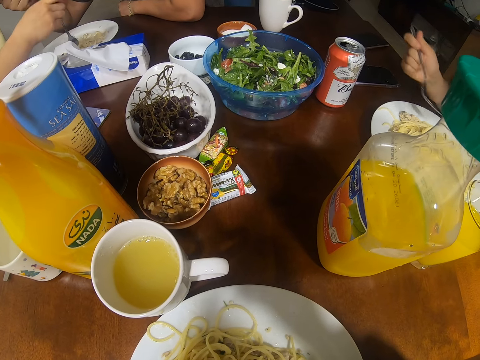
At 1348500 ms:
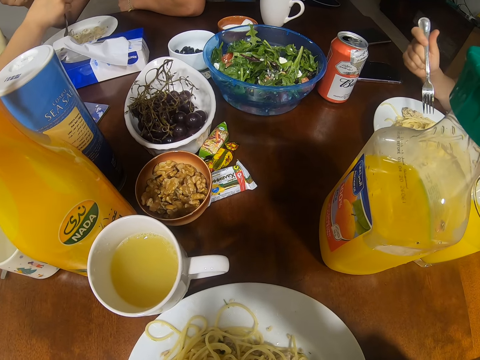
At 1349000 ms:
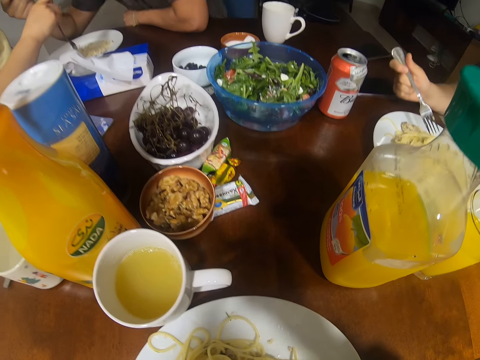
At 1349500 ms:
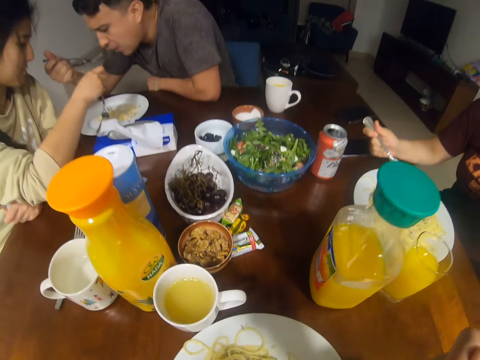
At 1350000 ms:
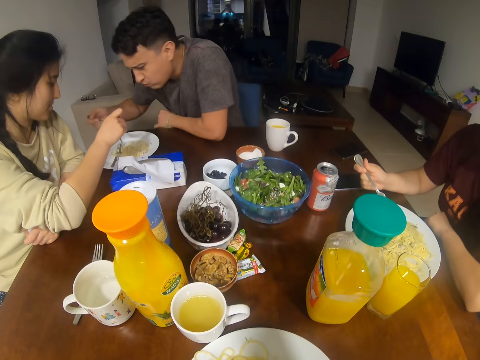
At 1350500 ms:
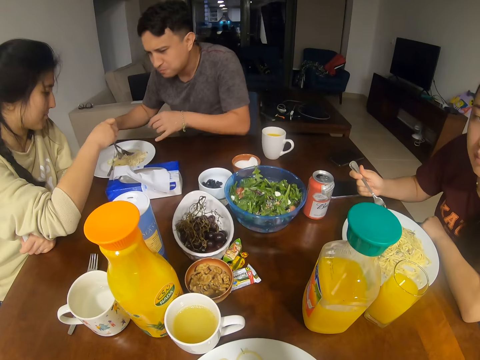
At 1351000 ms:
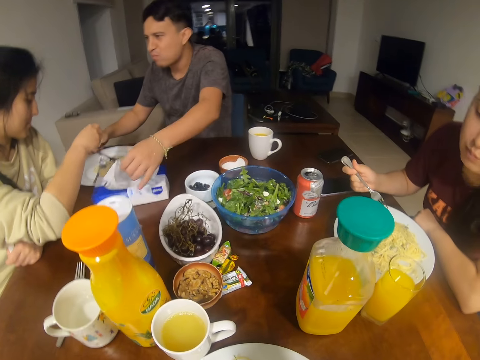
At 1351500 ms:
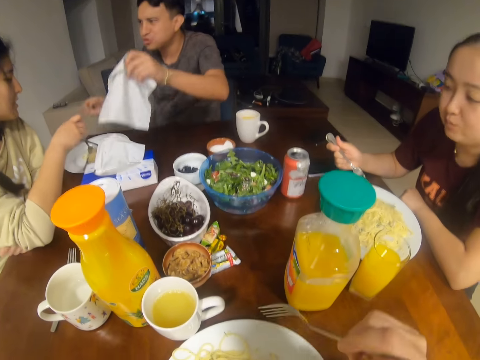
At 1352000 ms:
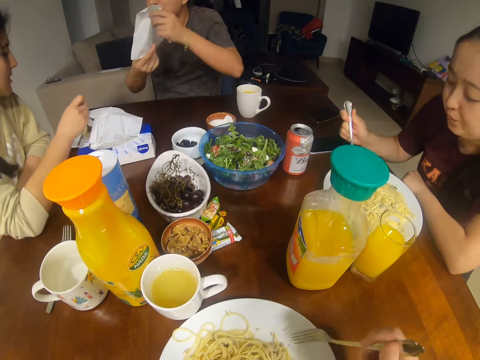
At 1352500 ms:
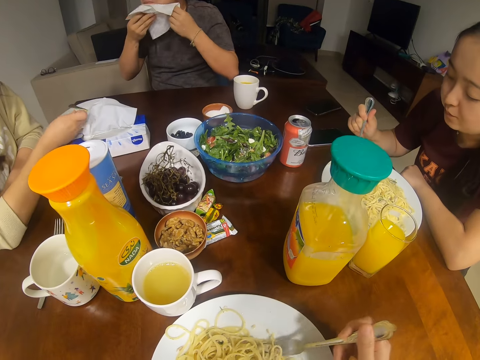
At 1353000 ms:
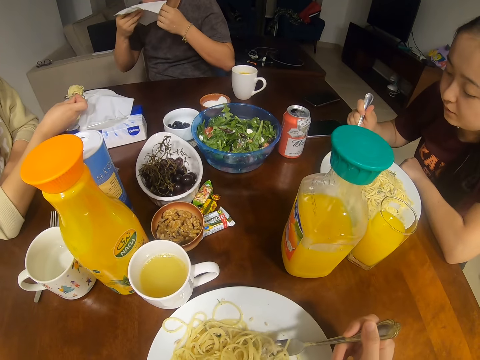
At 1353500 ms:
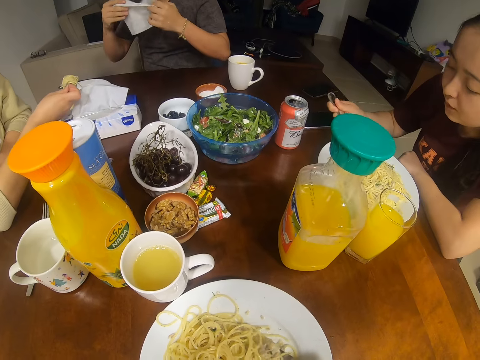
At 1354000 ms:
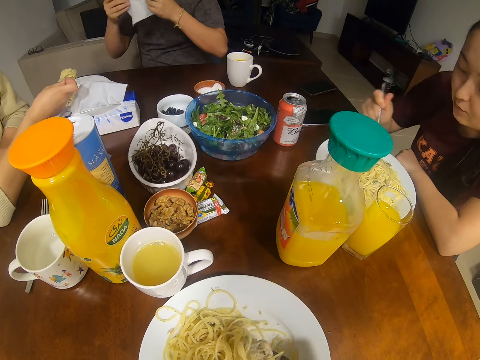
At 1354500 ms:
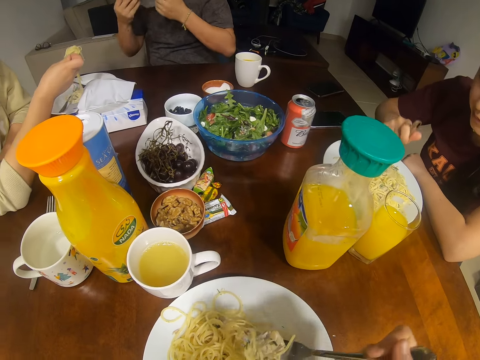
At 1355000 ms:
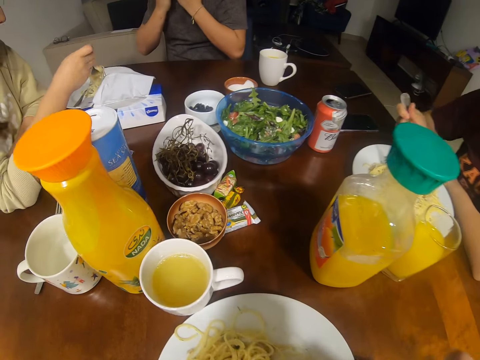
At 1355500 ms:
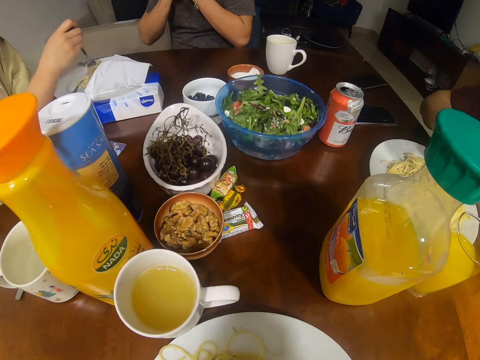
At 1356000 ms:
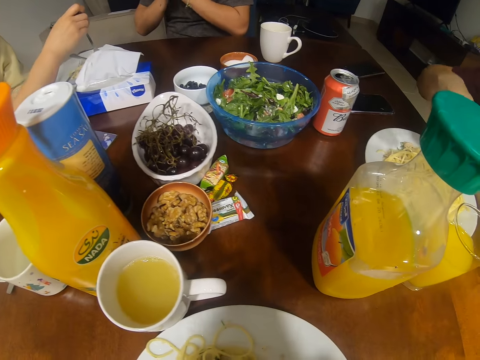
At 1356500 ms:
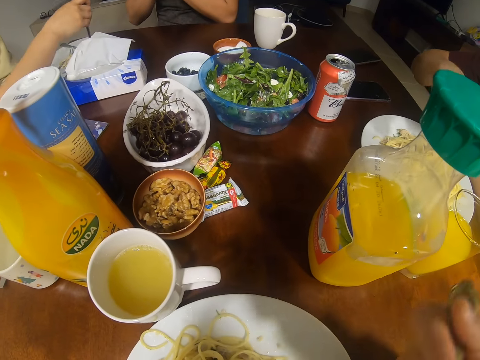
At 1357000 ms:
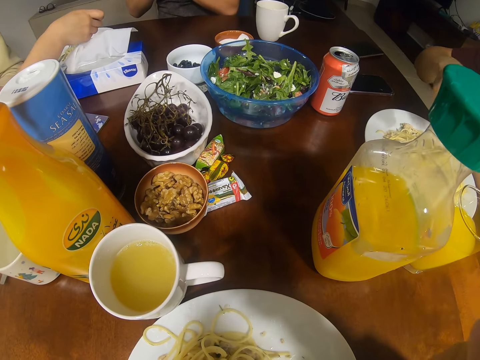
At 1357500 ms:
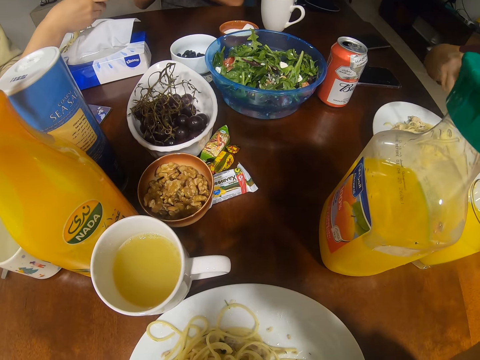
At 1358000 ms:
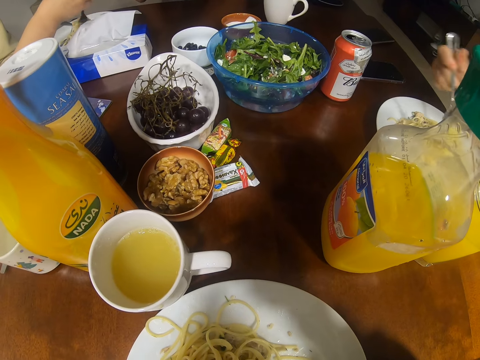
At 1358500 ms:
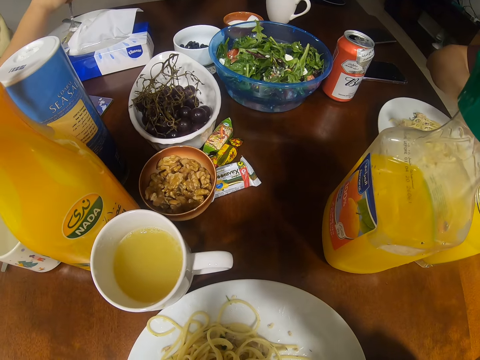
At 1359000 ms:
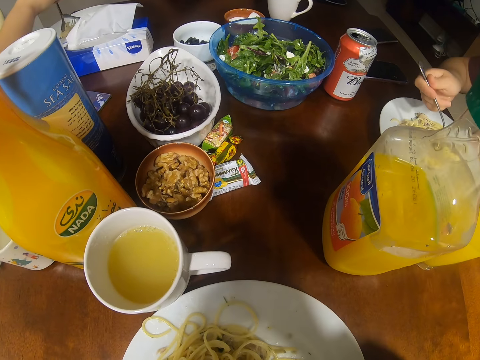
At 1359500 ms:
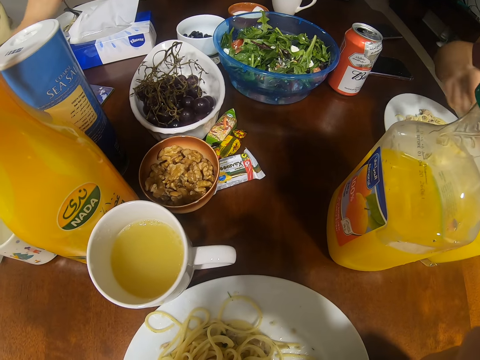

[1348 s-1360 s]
A man picks up a napkin. The man dialogues with a woman. The man wipes his chin. The man wipes his mouth with the napkin.

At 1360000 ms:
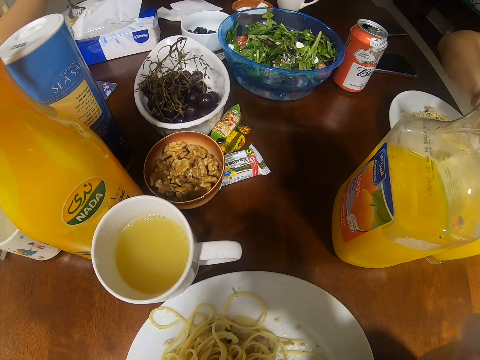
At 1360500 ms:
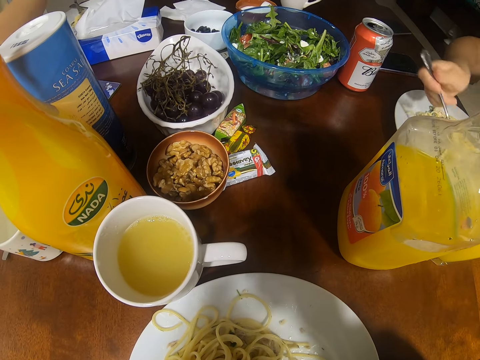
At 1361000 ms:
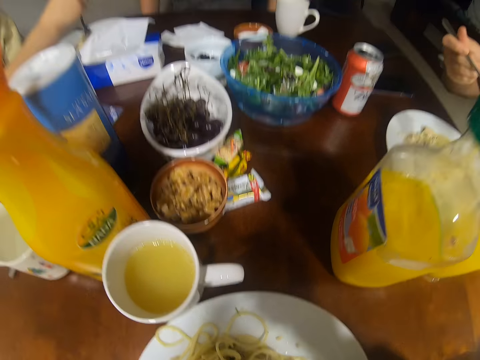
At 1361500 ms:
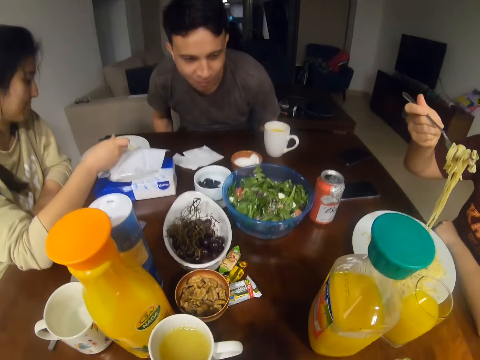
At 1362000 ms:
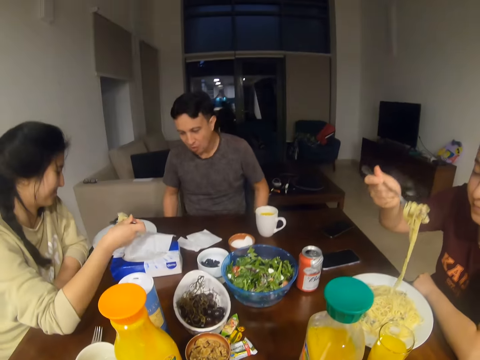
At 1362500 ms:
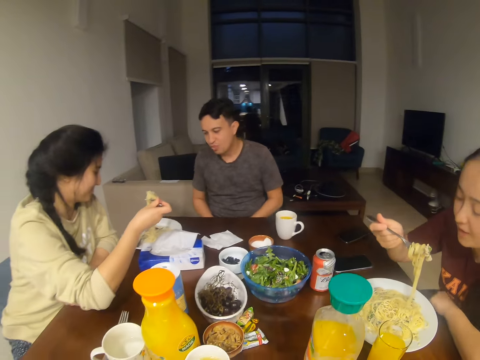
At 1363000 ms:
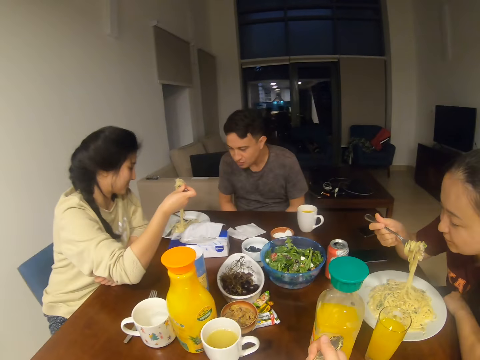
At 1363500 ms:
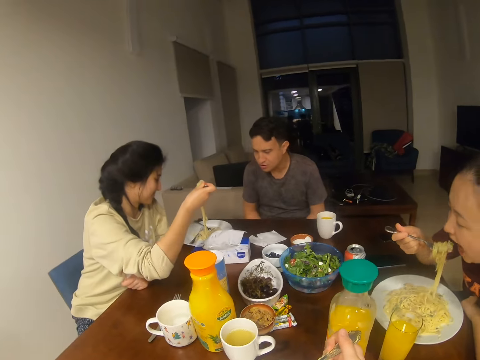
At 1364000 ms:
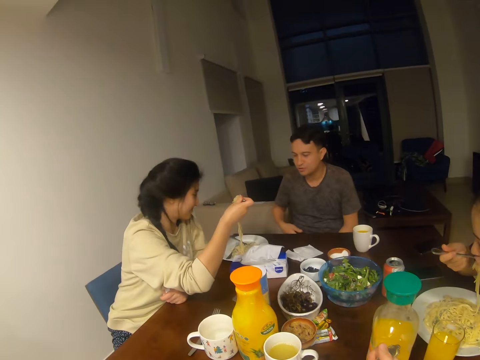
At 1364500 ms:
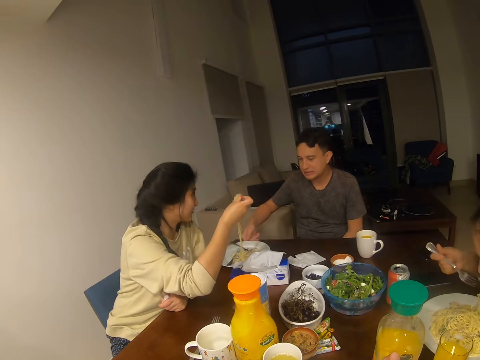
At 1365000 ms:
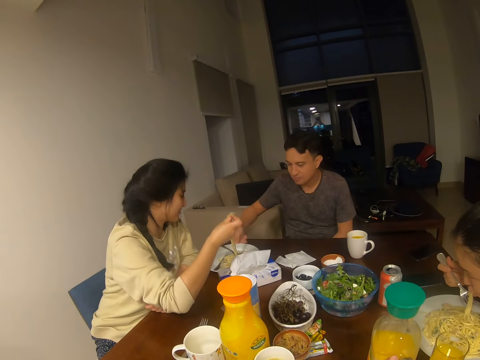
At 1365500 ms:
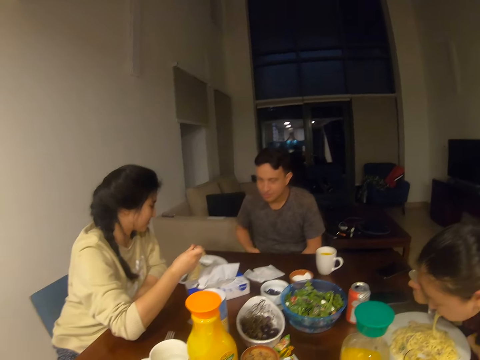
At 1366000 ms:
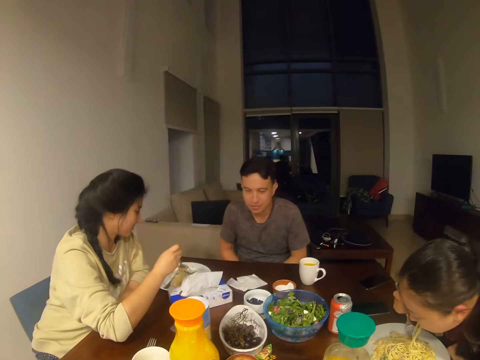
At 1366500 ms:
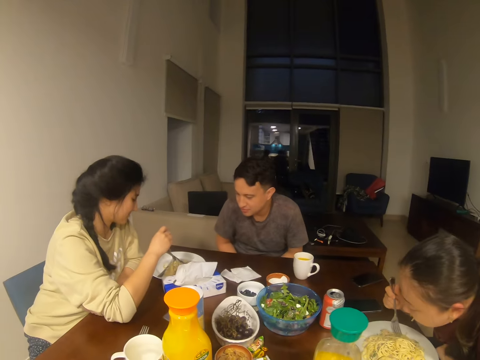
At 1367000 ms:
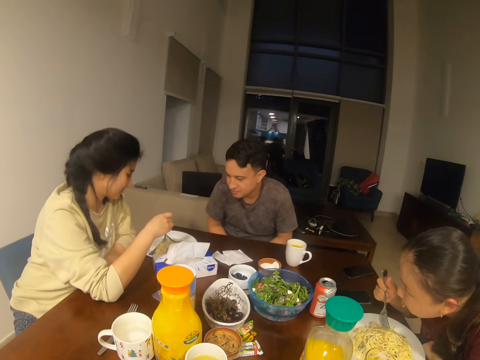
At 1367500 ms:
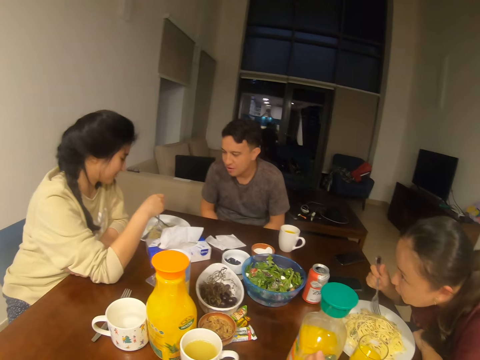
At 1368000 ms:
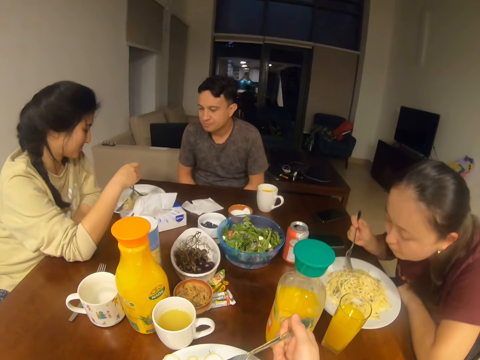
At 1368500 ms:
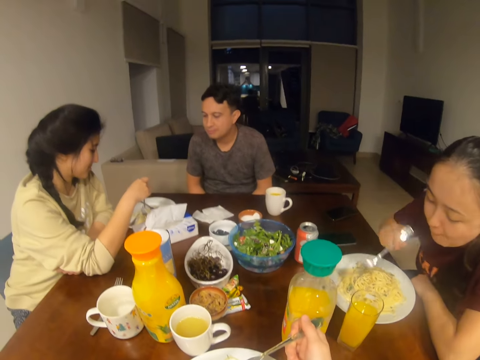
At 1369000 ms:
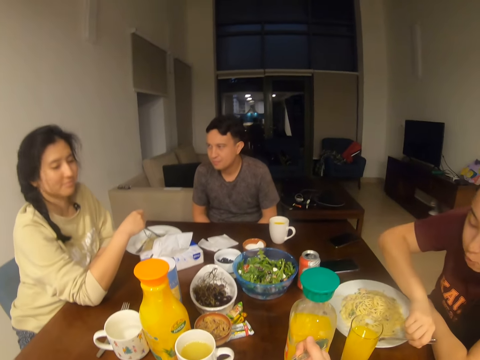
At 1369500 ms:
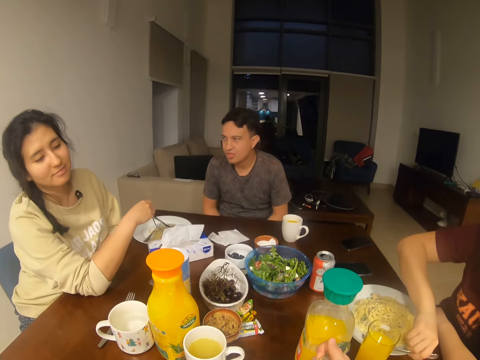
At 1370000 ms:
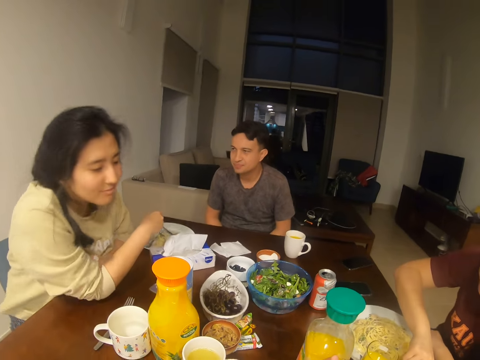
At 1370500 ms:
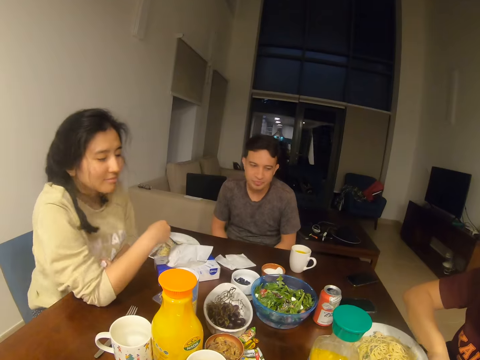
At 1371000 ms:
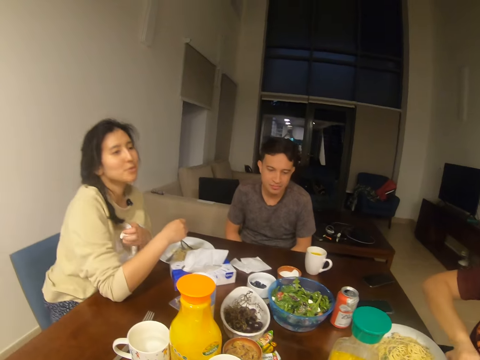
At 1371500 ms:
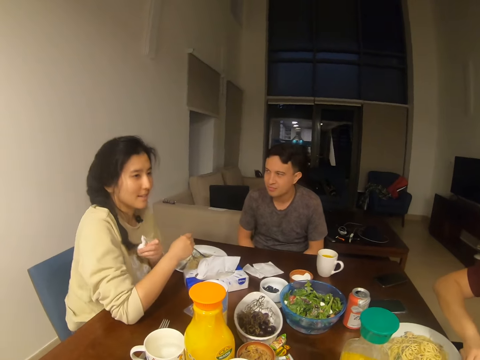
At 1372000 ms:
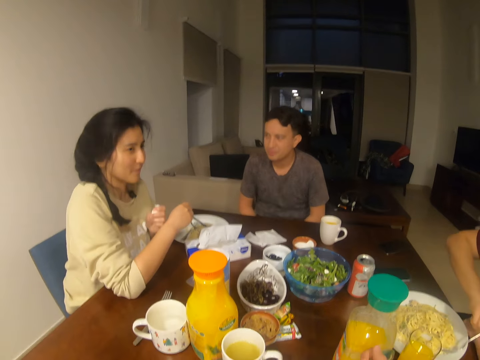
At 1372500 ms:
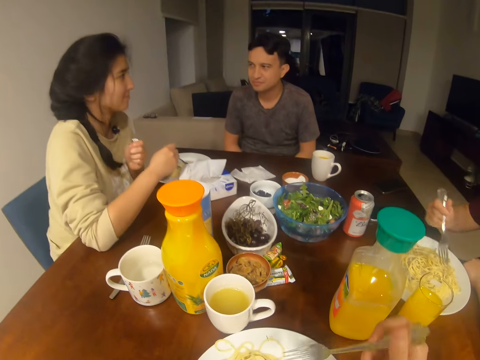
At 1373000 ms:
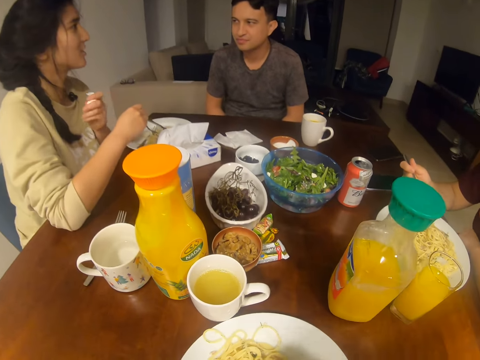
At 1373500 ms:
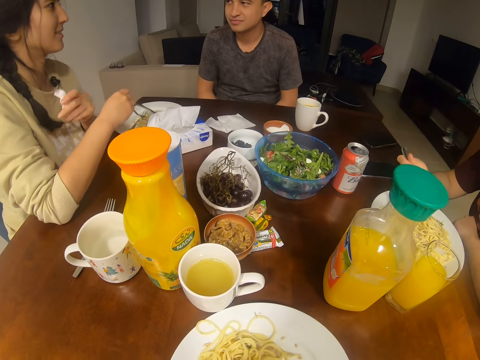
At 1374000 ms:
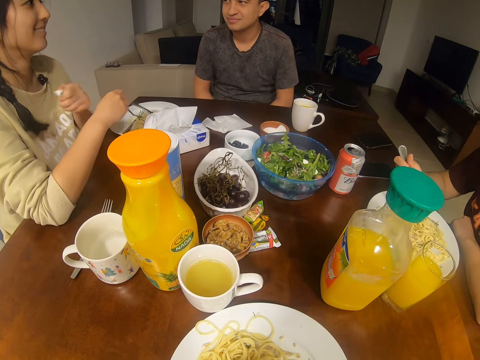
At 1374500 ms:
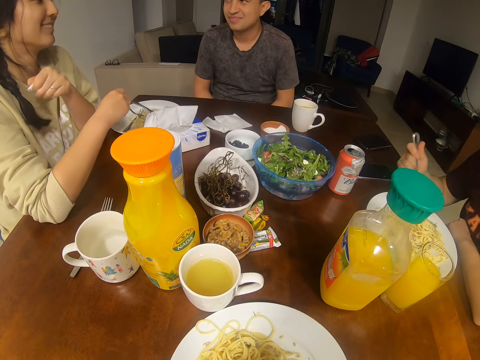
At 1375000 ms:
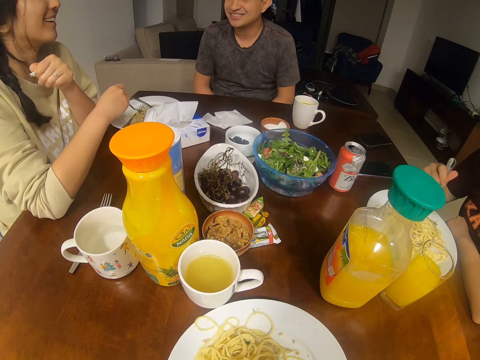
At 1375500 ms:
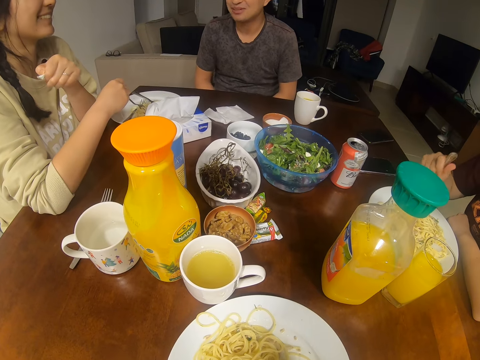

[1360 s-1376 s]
The camera wearer eats. A man converses with a woman, the camera wearer and a person. The man dialogues with the woman again. Another woman converses with another man, the first woman and the camera wearer.
